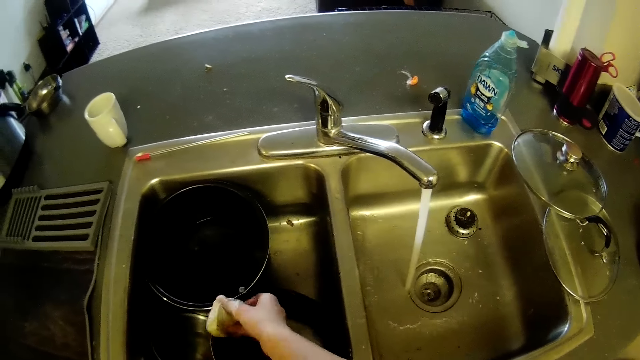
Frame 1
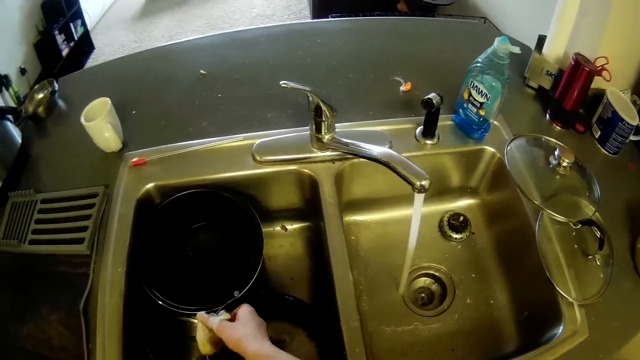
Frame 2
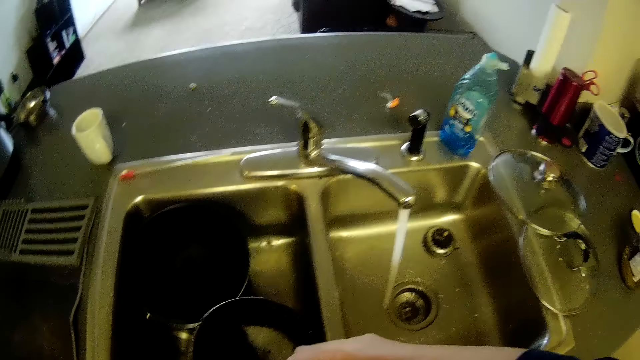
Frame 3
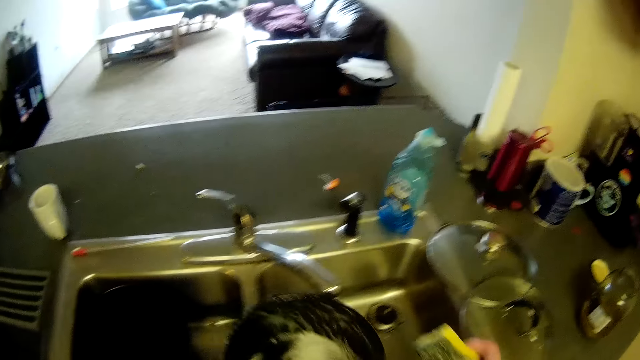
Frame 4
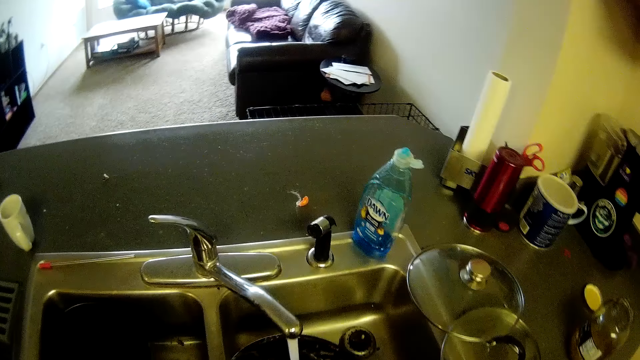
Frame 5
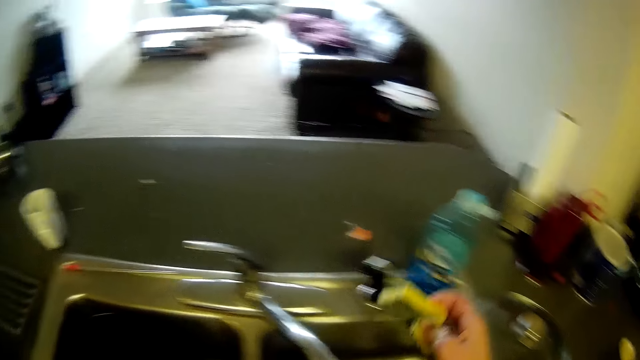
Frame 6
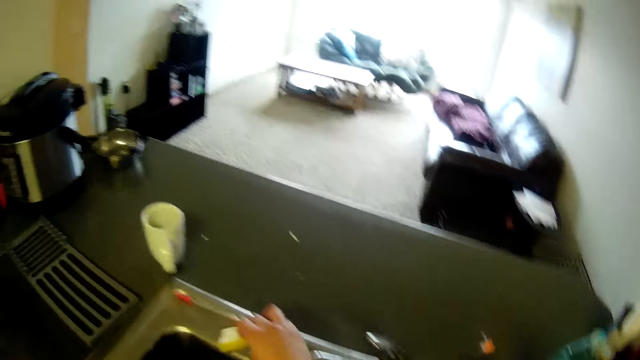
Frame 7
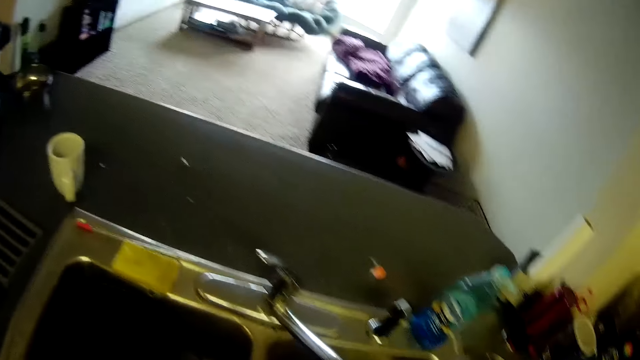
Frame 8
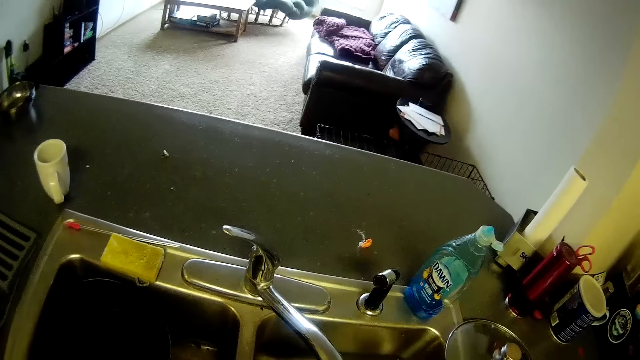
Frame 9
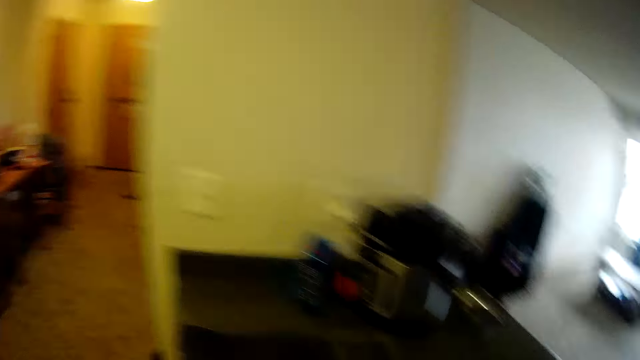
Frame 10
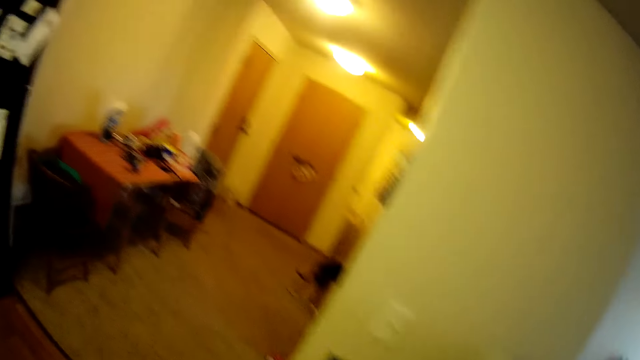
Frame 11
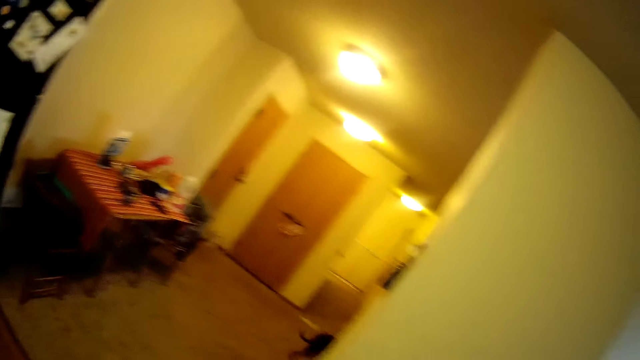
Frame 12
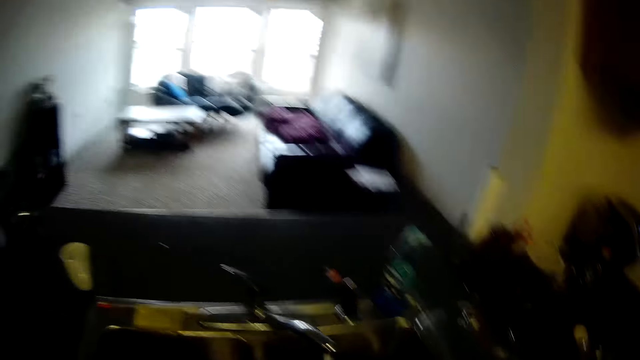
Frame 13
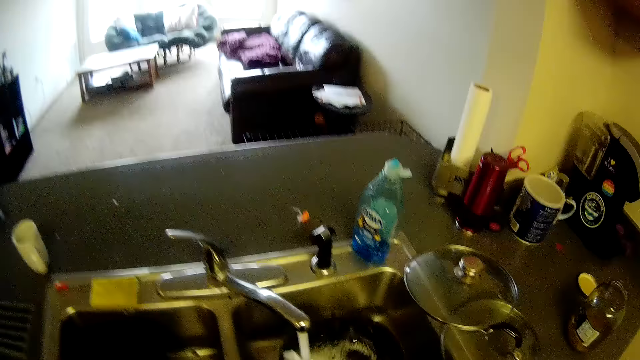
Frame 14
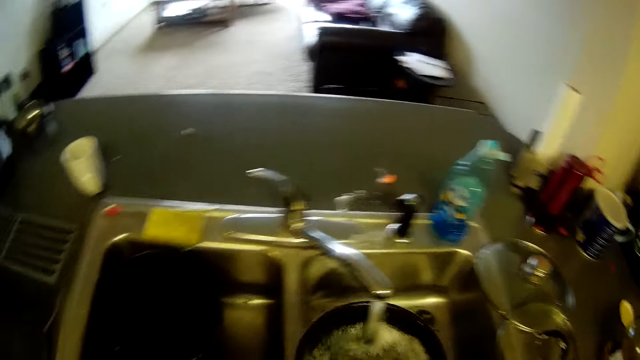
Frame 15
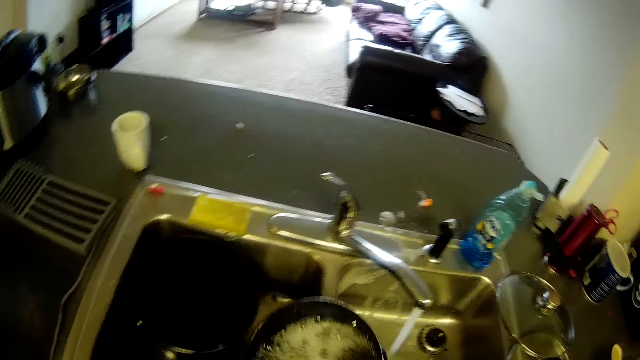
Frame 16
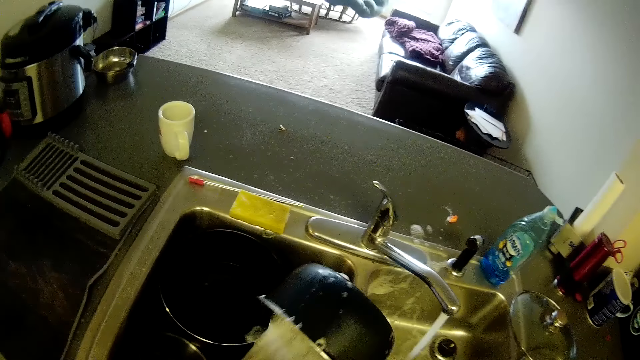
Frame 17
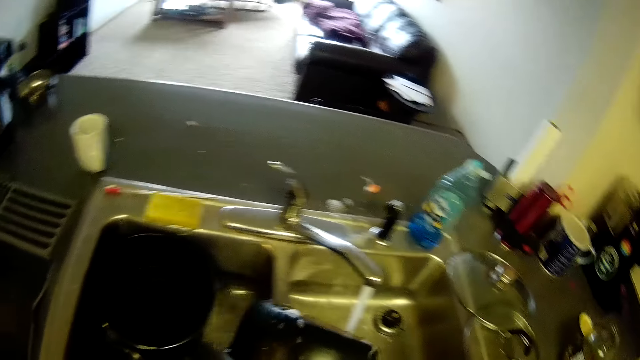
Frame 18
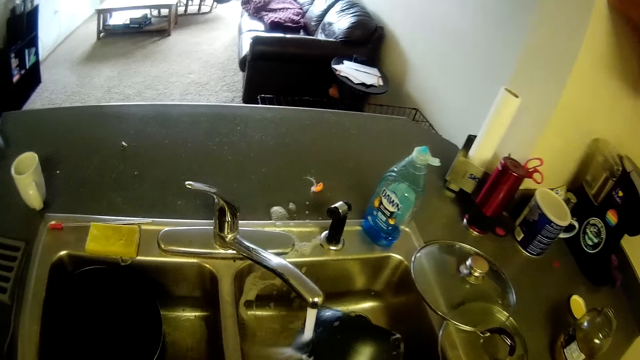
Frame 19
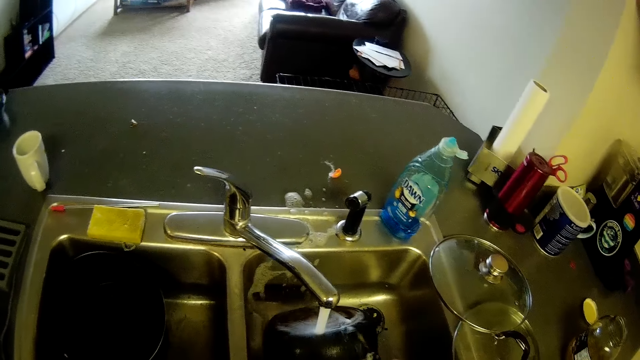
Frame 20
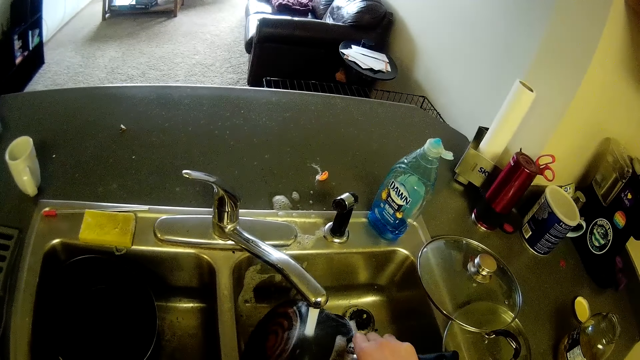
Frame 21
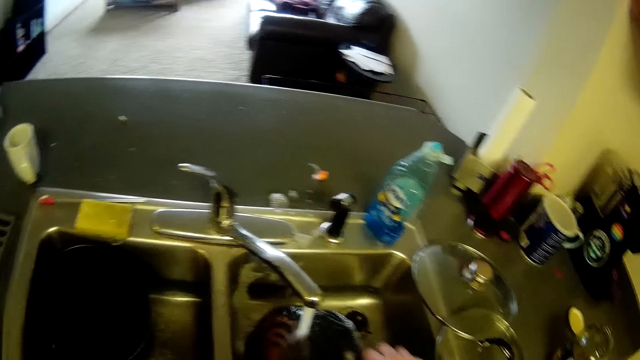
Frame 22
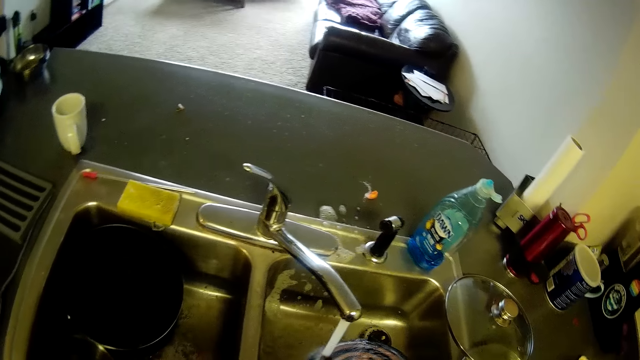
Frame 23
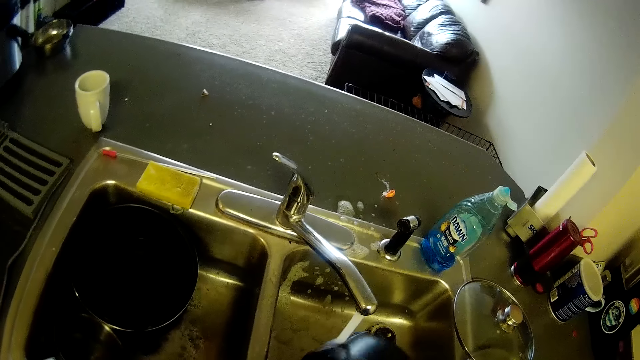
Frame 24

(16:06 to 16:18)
The camera wearer rinses the pot with water. They place the sponge on the edge of the sink. They rinse the pot with water. They look around. They rinse the pot with water.

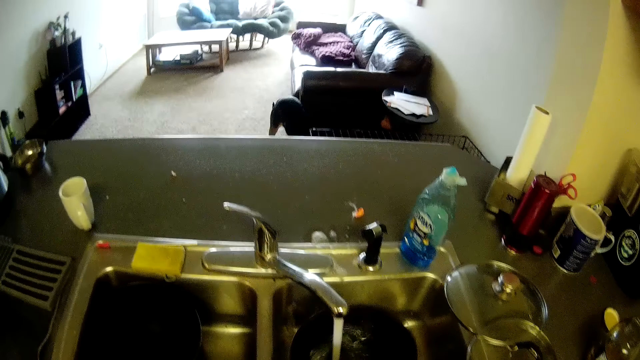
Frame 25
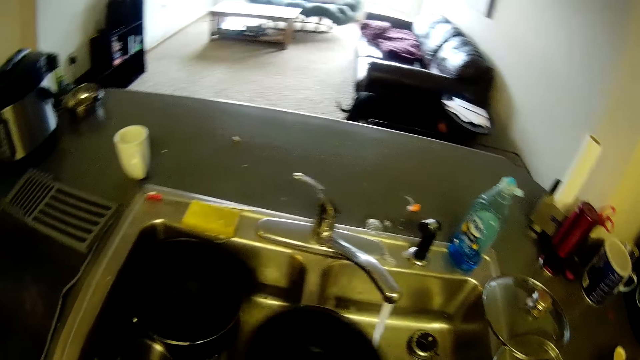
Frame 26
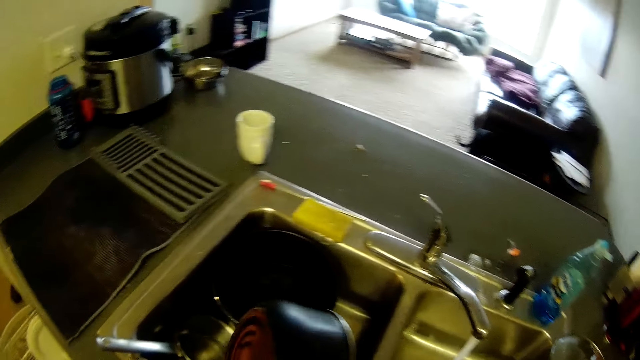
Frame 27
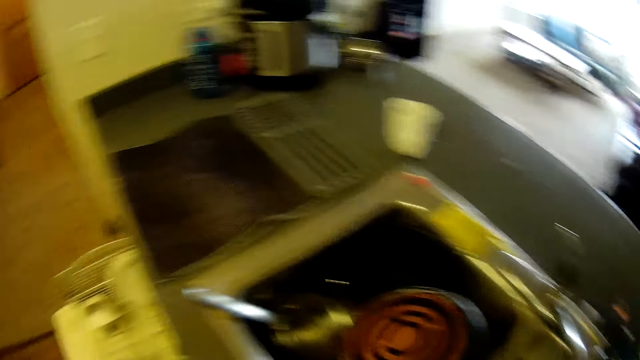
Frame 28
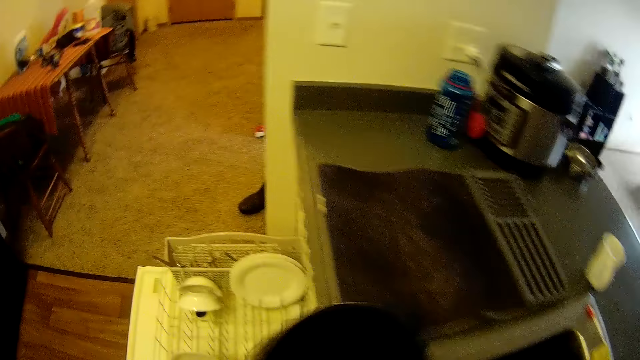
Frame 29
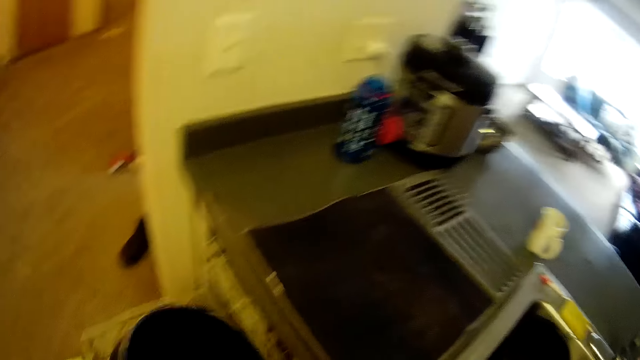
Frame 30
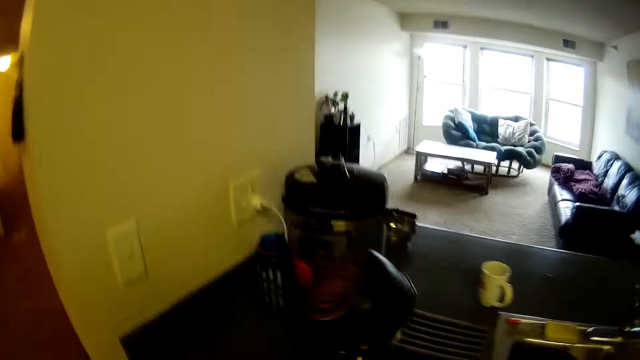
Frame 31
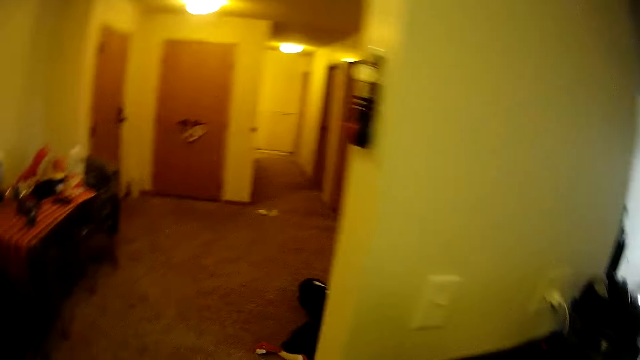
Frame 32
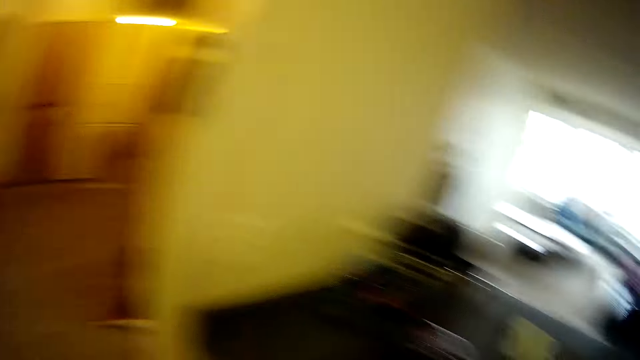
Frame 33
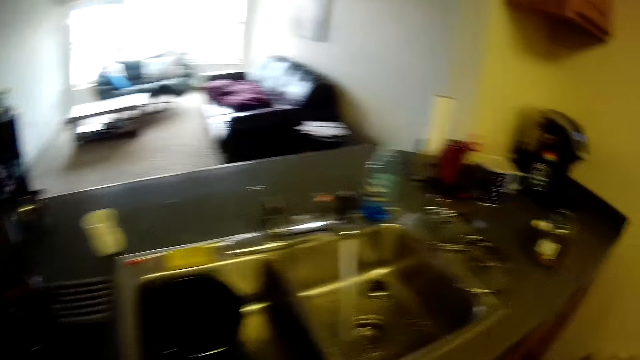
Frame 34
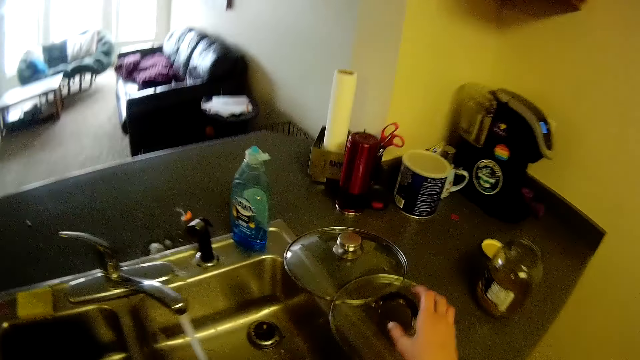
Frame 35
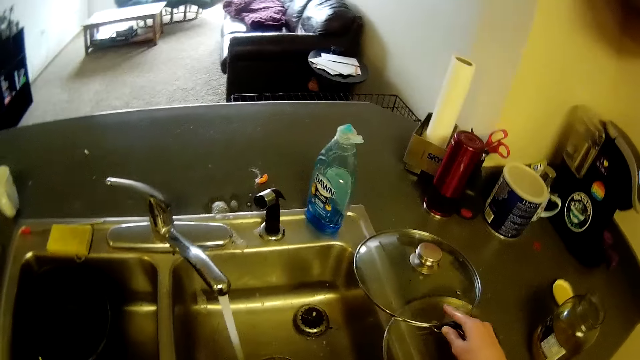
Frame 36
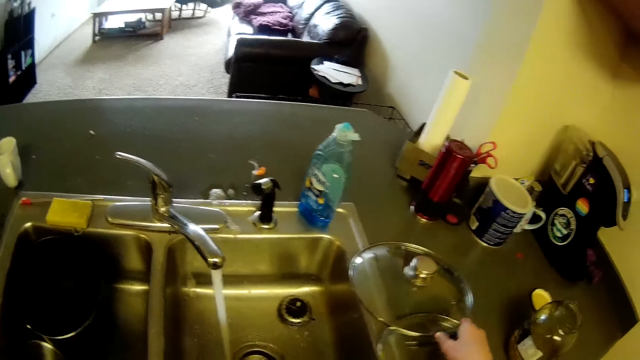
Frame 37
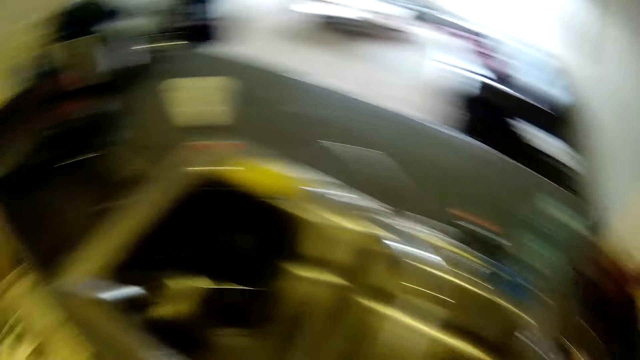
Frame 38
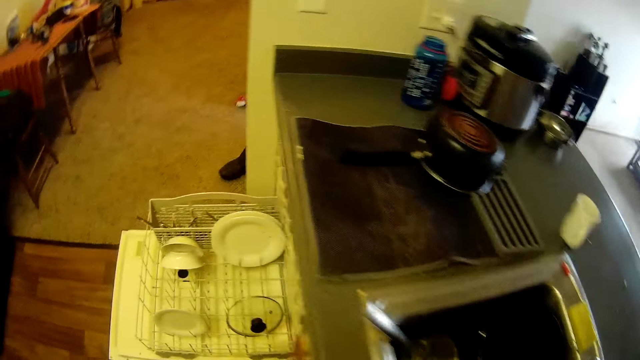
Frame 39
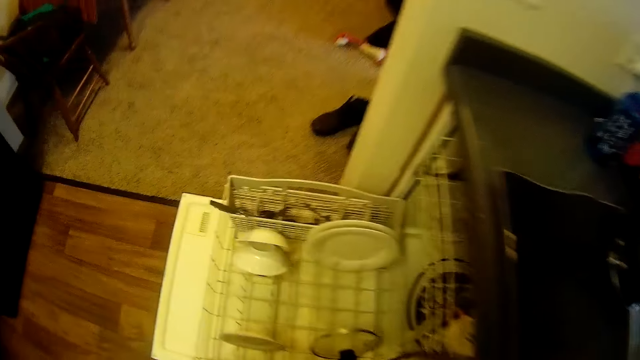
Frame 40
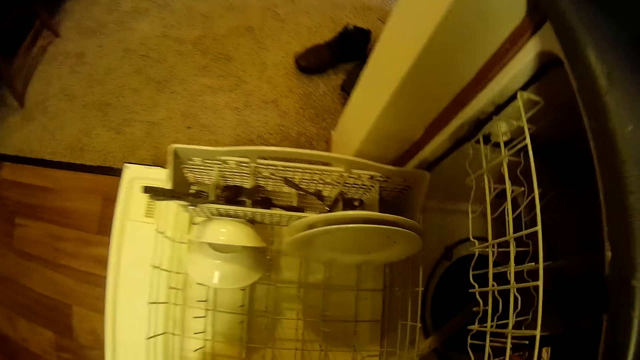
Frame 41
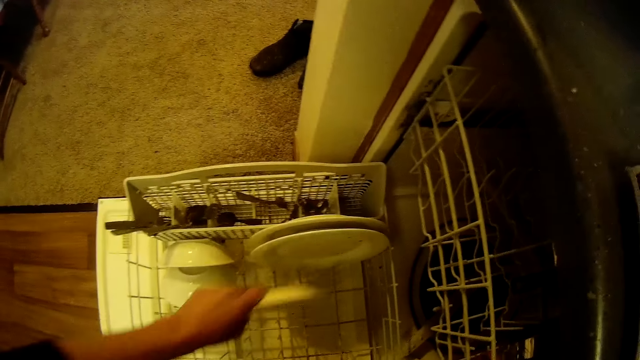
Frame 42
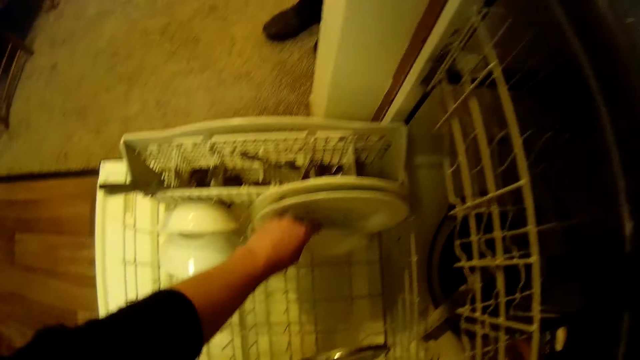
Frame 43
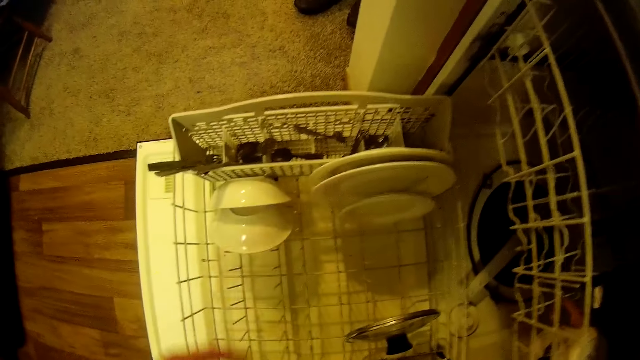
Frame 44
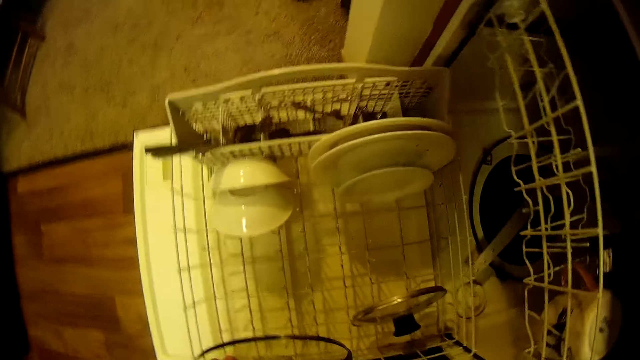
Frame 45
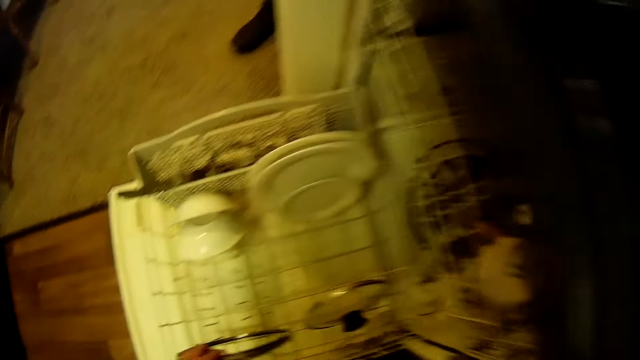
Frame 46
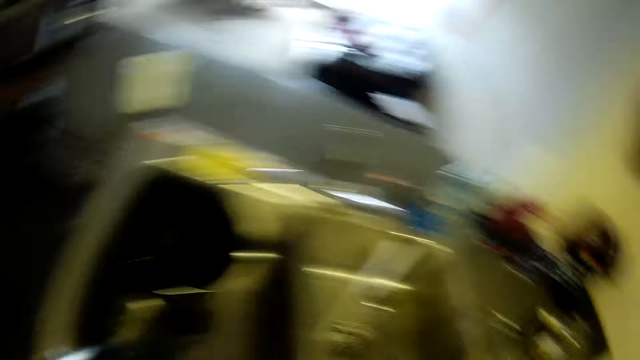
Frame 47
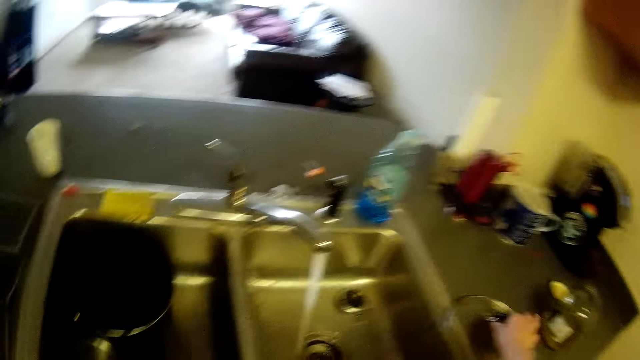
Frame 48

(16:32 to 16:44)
The camera wearer moves towards the dishwasher. She places the pot on the rack. She looks around. She holds the lid with her right hand. She picks up a pot cover from the kitchen counter. She lets go of the lid. She picks up another lid. She moves towards the dishwasher and bends towards the dishwasher. She picks up a plate in the lower rack of the dishwasher. She drops the plate in the lower rack of the dishwasher. She holds the lid with both her hands. She drops the pot cover in the lower rack of the dishwasher. She stands up, turns towards the sink and picks up the lid on the counter.
